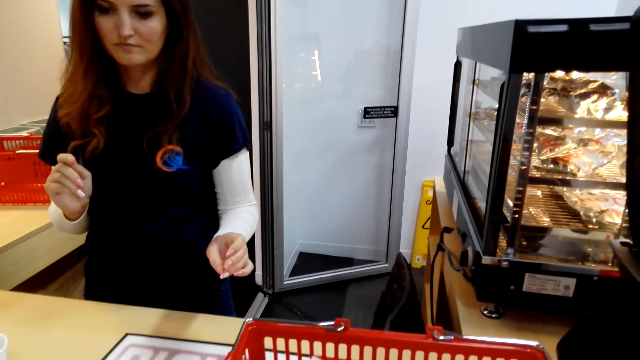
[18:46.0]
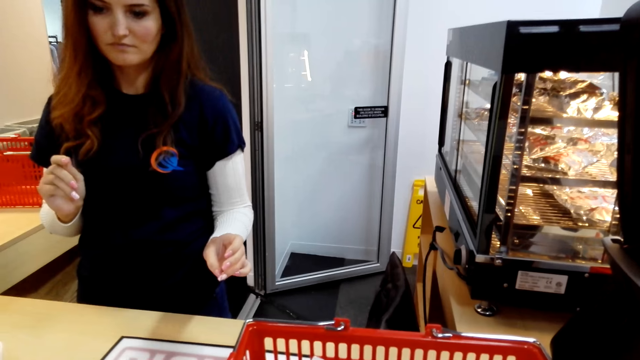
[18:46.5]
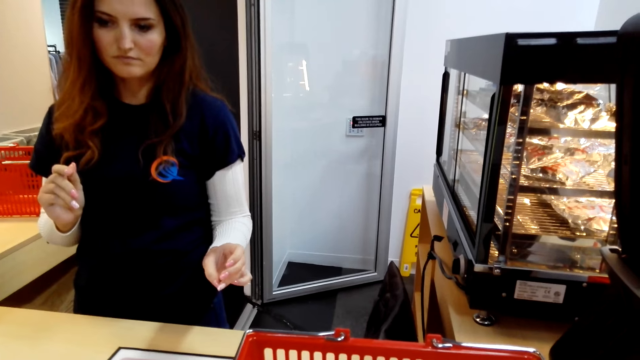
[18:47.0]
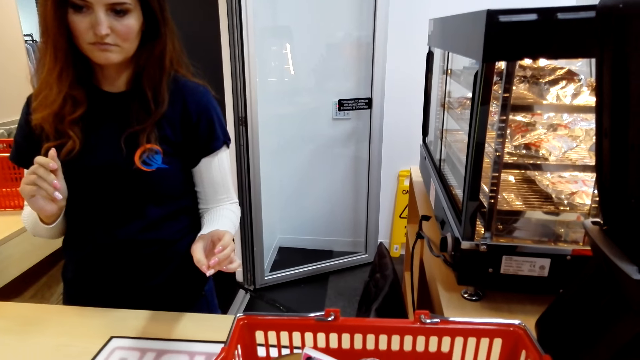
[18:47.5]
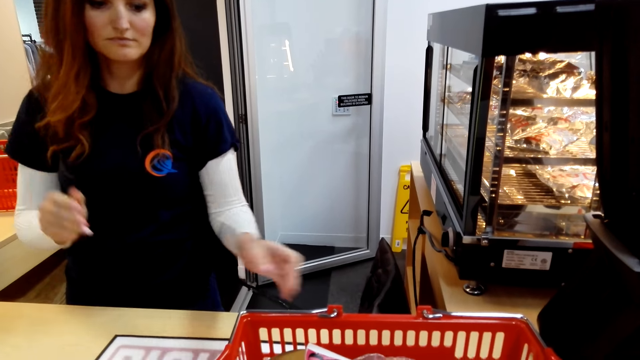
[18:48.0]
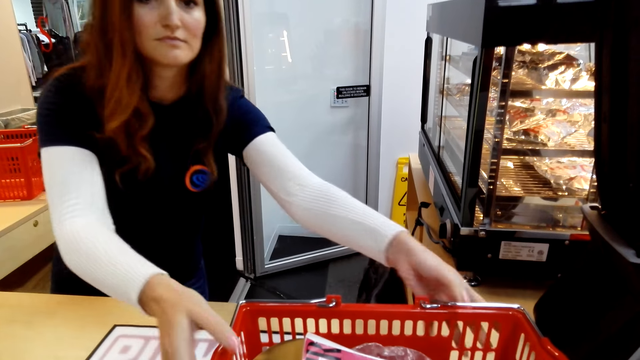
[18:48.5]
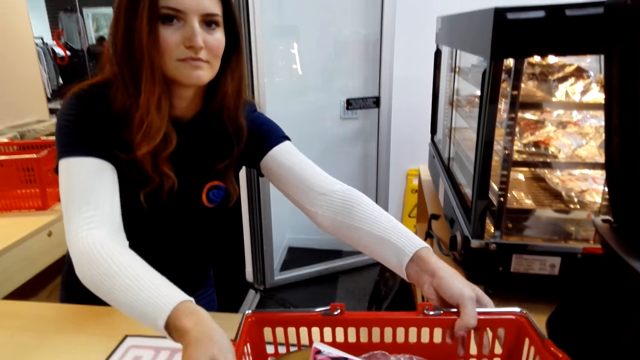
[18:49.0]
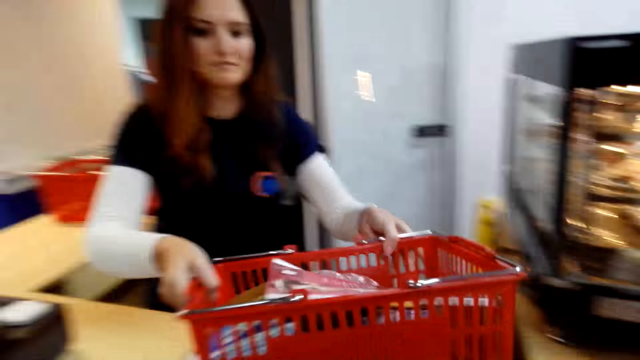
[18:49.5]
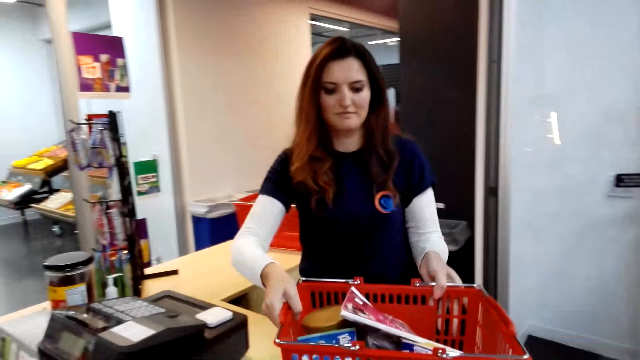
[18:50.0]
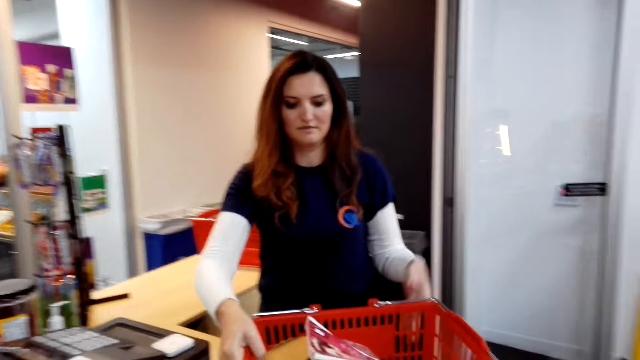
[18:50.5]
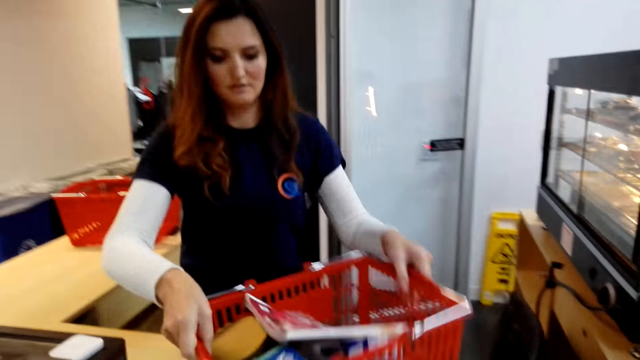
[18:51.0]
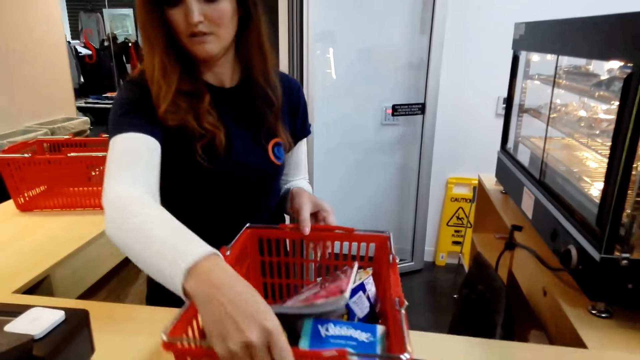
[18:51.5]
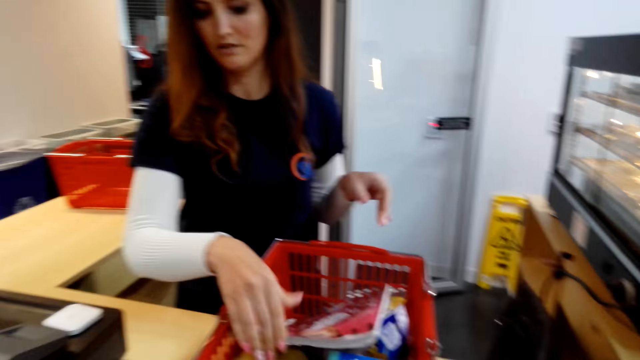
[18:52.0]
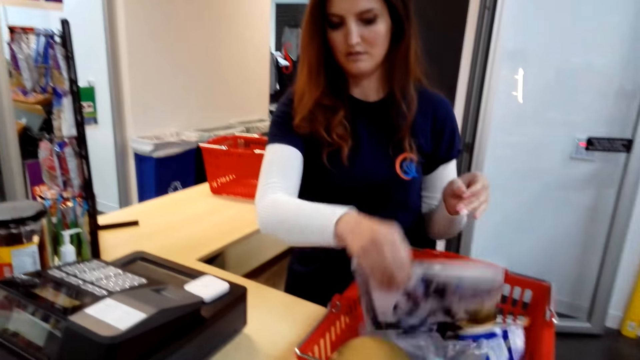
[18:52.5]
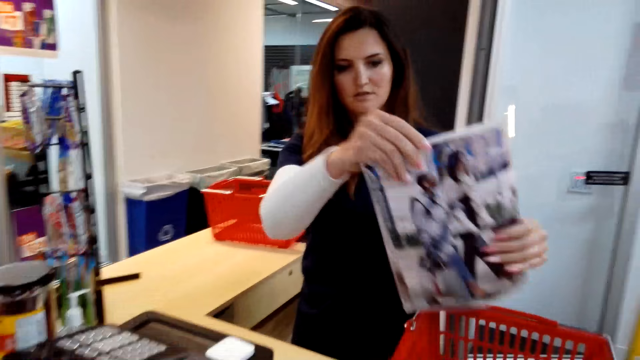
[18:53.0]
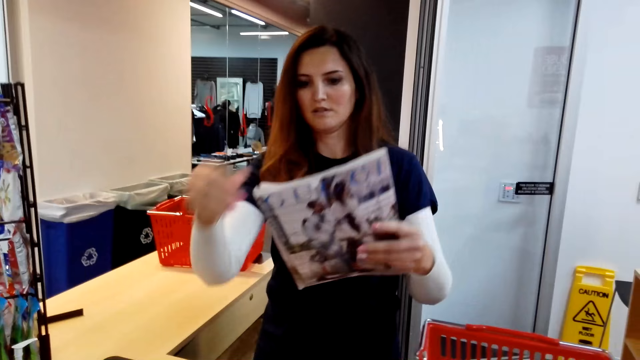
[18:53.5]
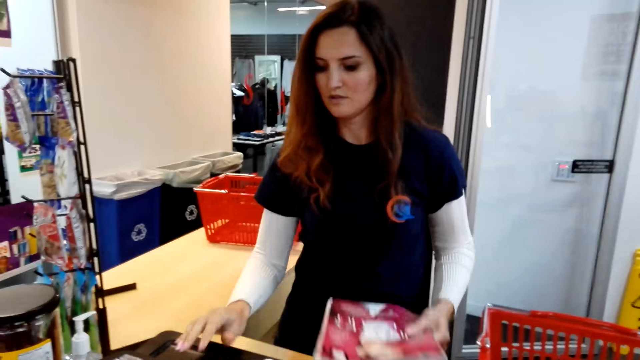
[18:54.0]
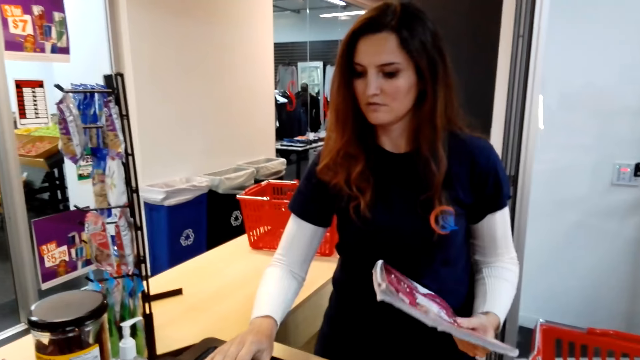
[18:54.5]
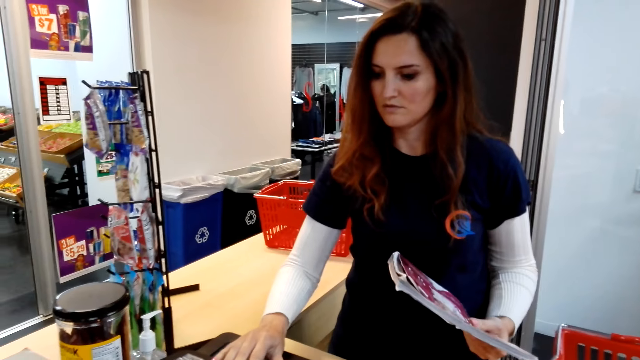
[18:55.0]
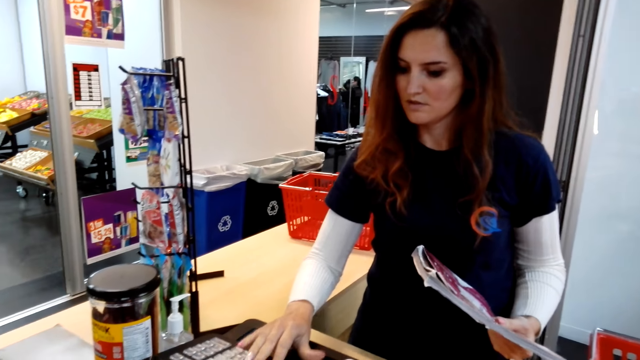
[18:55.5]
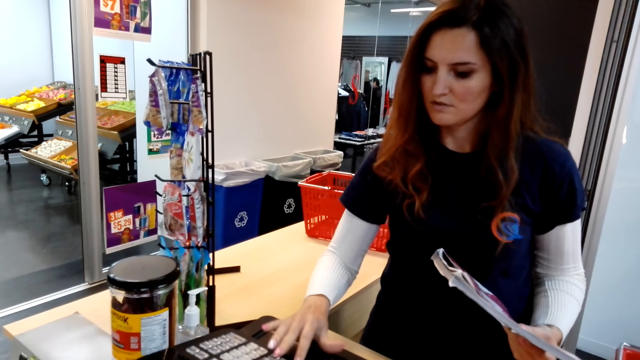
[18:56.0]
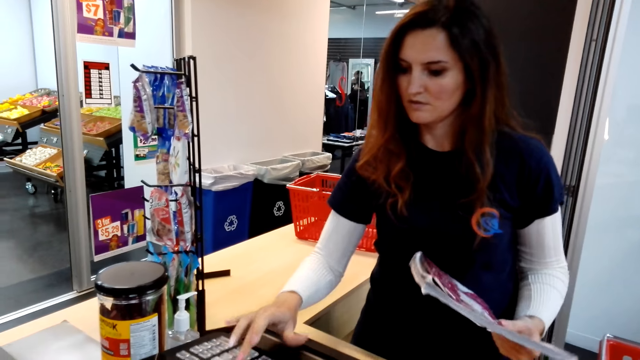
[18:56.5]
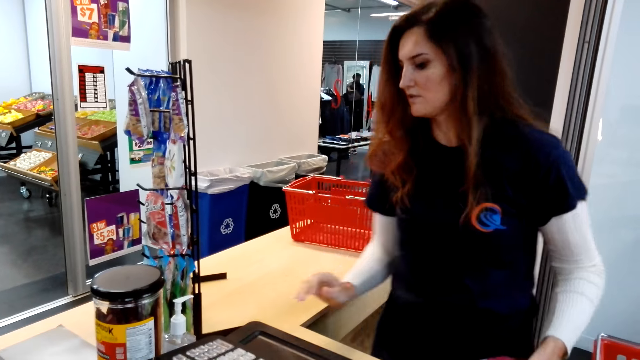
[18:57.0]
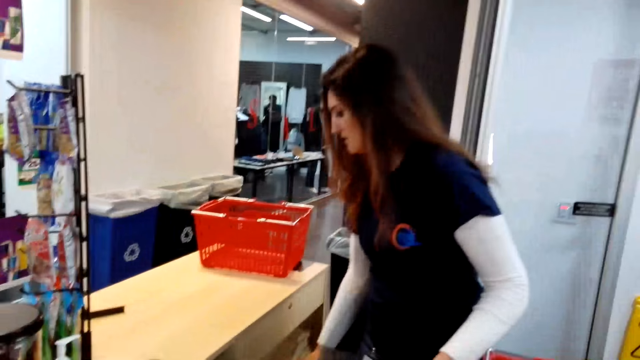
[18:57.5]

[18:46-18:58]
A woman picks the shopping basket. She puts down the basket, rotates the basket, and picks a book. She itemizes the goods and calculates the price.

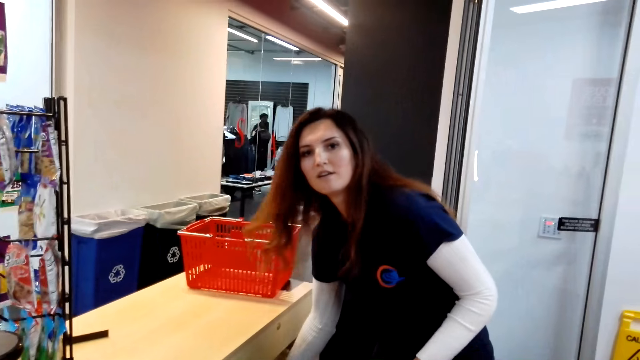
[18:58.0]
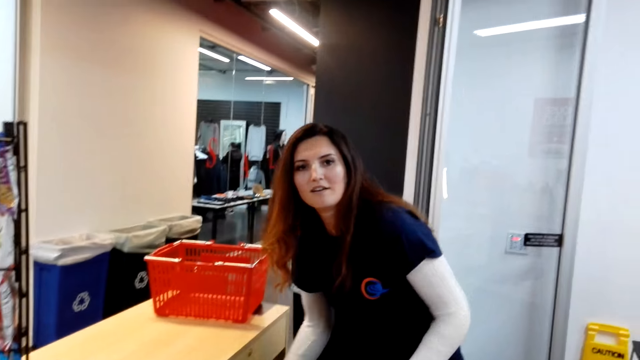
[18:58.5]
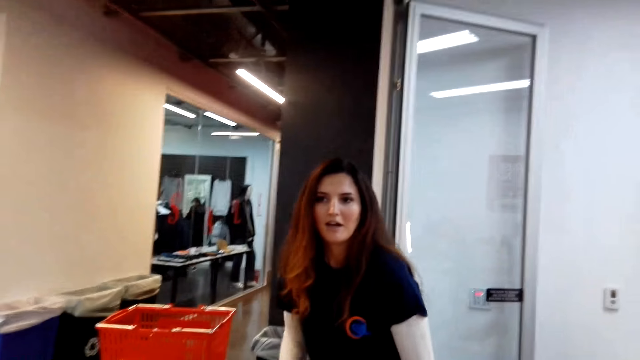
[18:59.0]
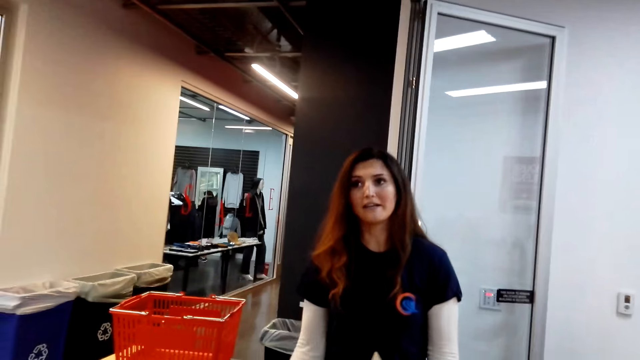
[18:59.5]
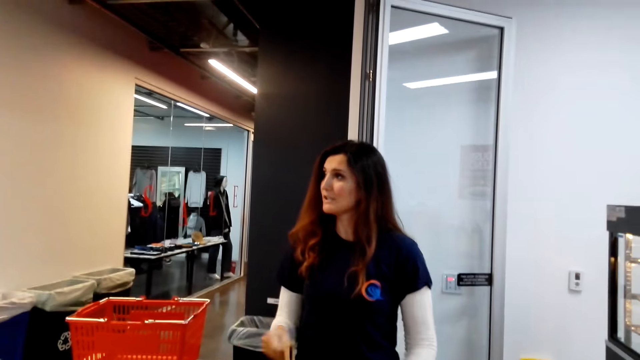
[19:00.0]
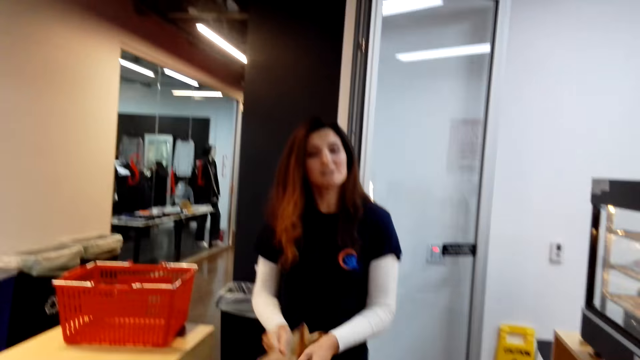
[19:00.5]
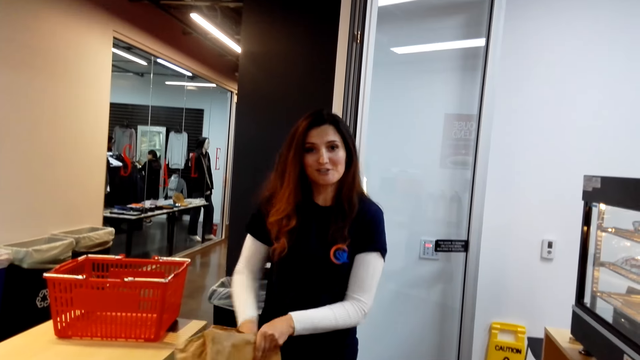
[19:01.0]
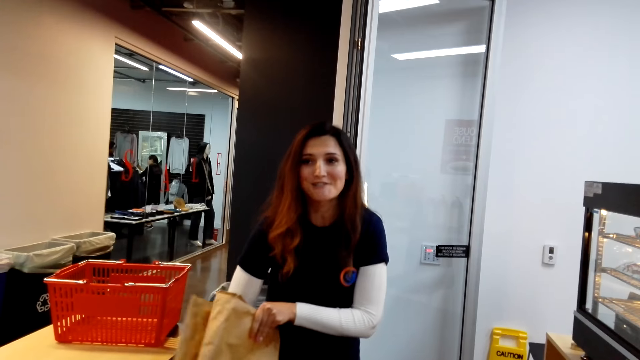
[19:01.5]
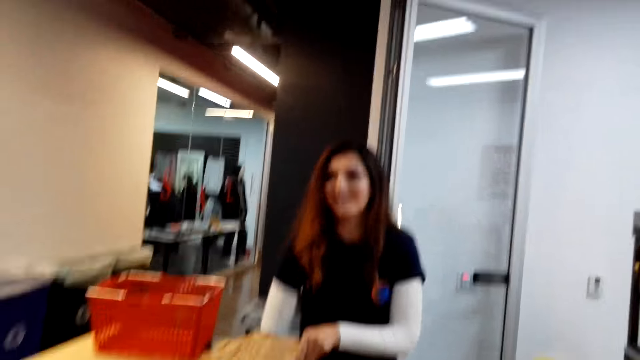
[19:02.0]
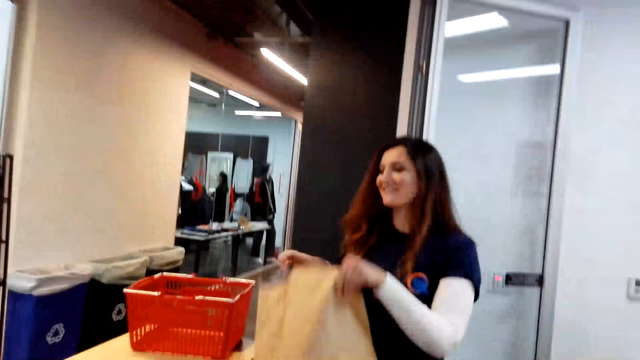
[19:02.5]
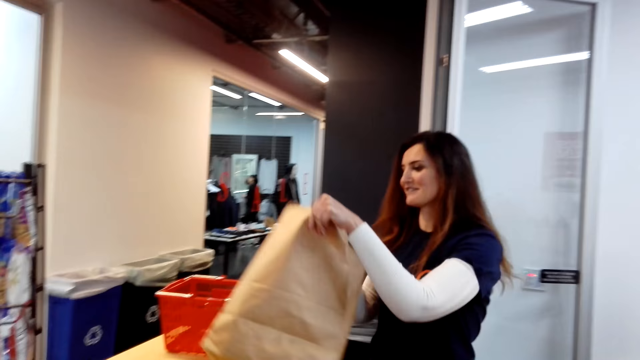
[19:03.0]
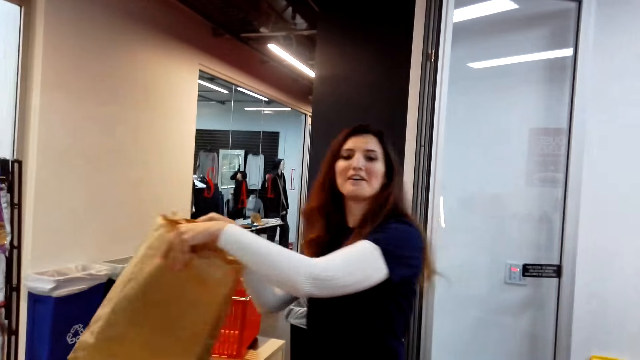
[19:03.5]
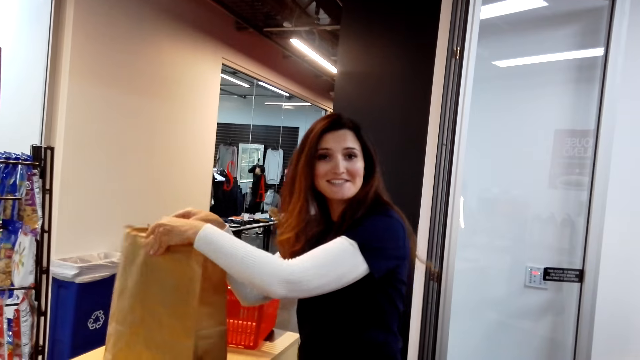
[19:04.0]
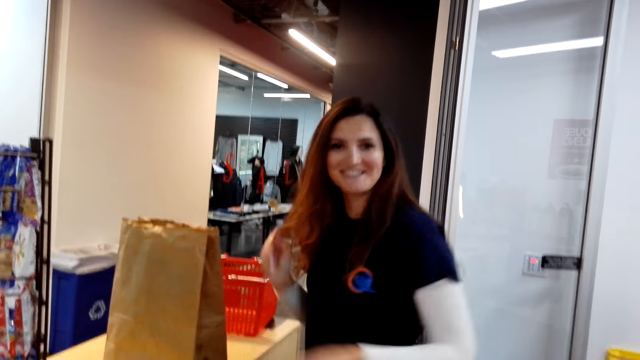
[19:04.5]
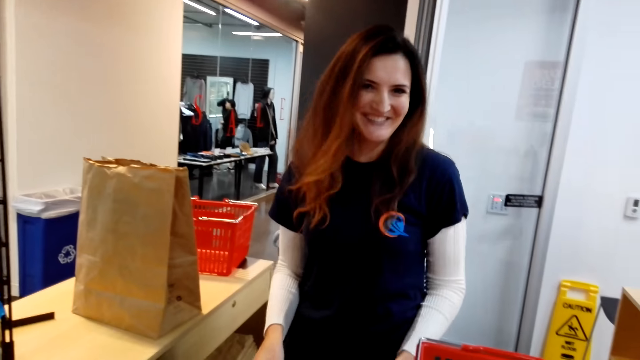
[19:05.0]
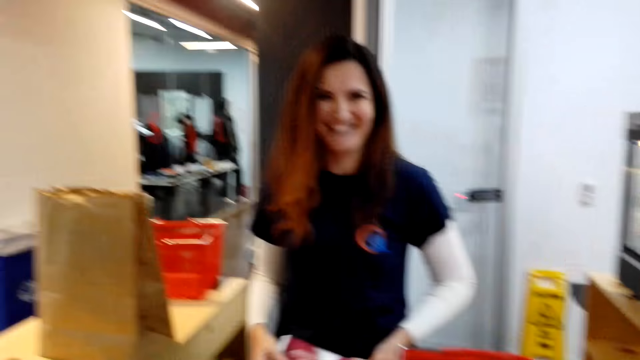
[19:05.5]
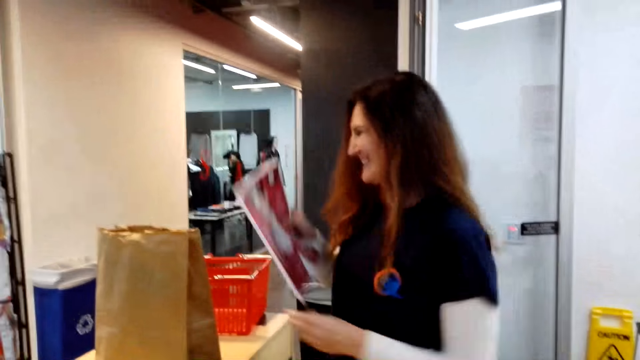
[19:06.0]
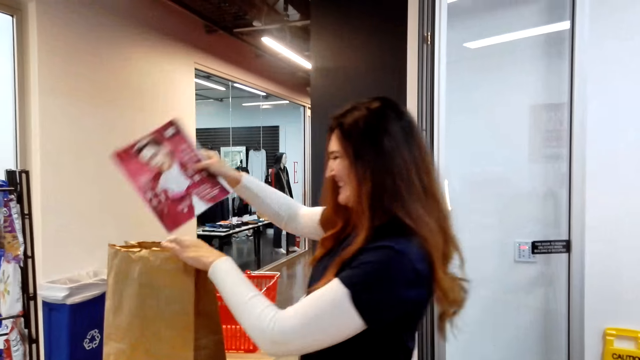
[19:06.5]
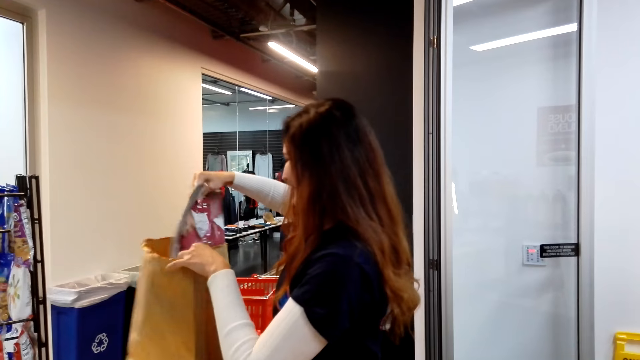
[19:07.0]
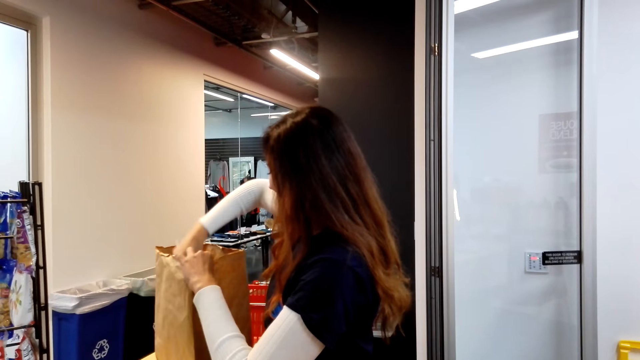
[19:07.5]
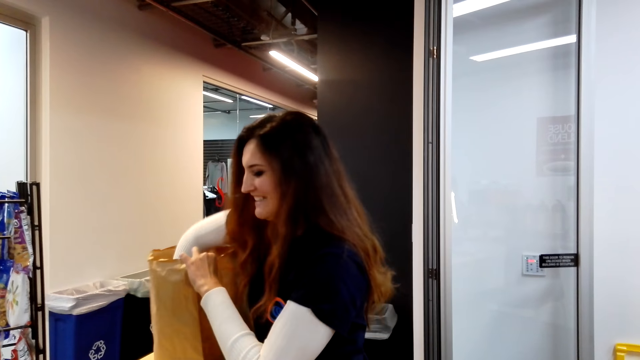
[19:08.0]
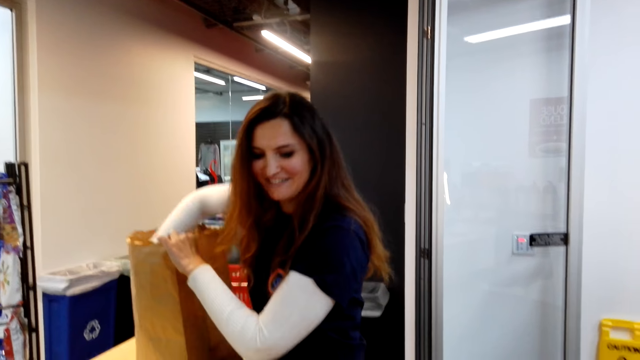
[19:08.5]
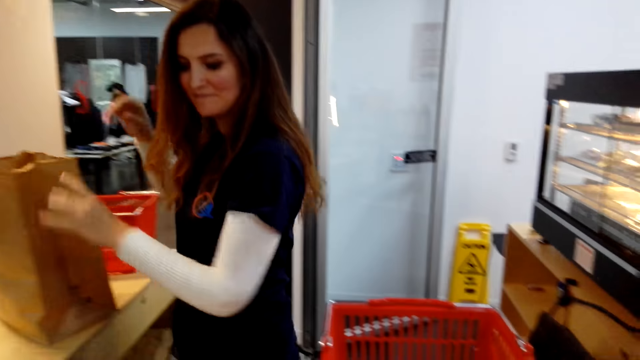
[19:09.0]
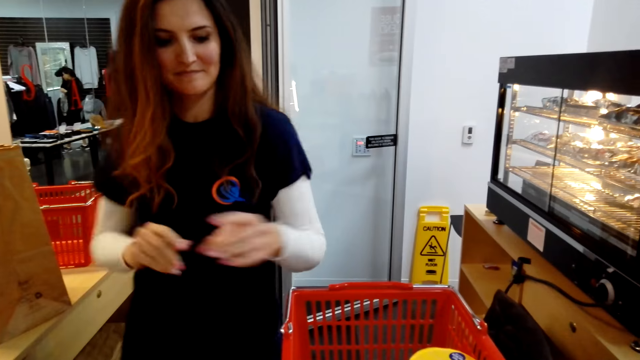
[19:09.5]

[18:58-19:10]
The woman picks the package bag. She opens the bag. She puts the package bag on the counter. She puts the book or magazine in the package bag.
